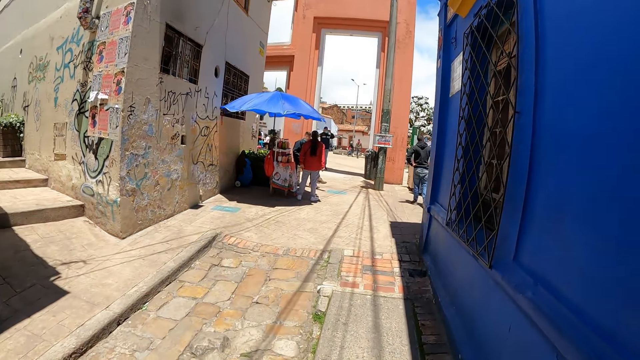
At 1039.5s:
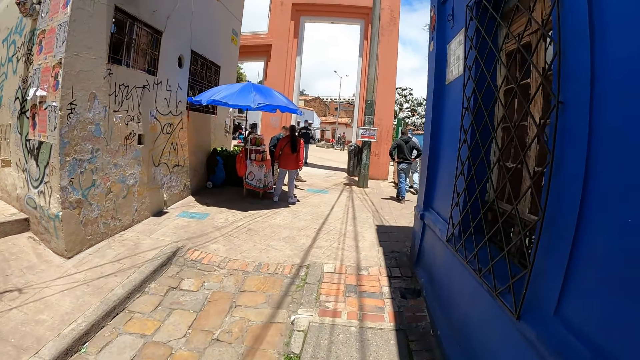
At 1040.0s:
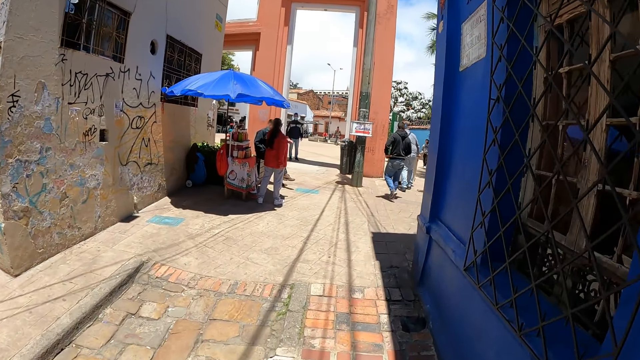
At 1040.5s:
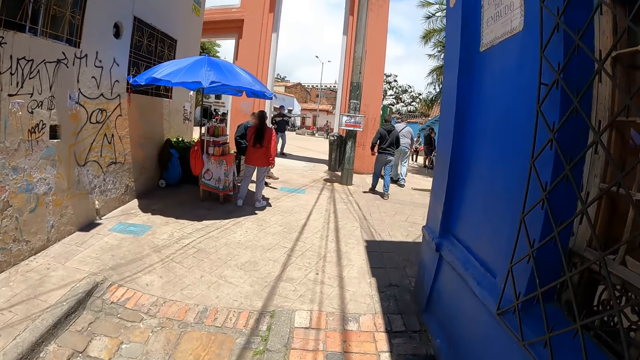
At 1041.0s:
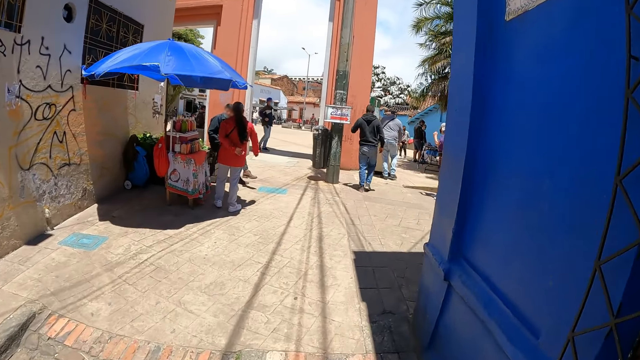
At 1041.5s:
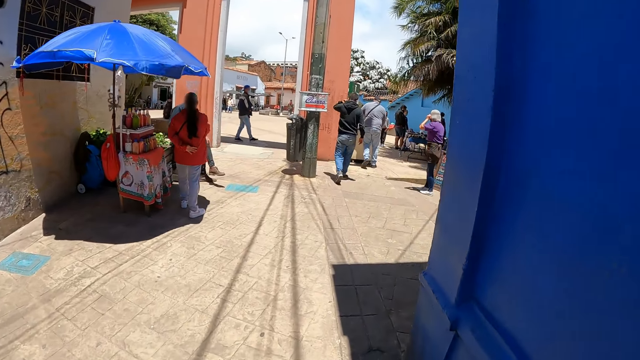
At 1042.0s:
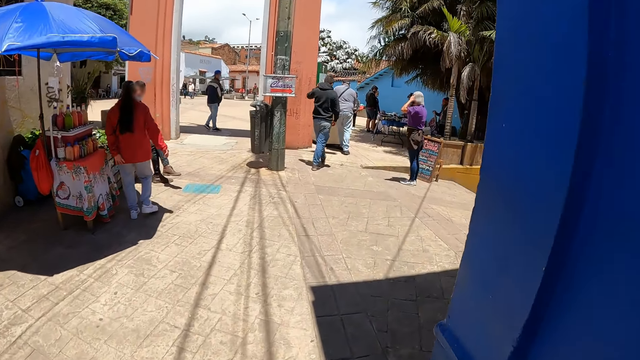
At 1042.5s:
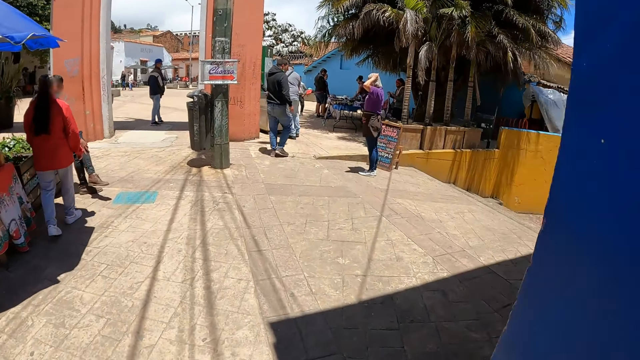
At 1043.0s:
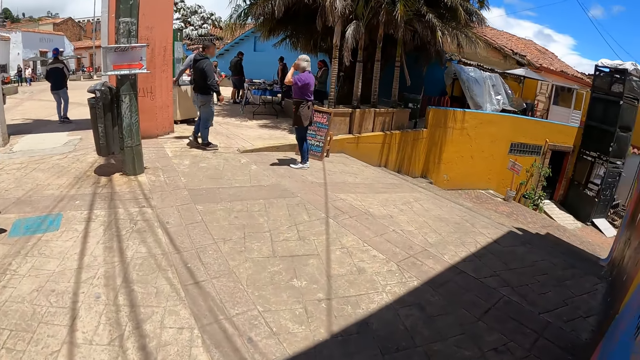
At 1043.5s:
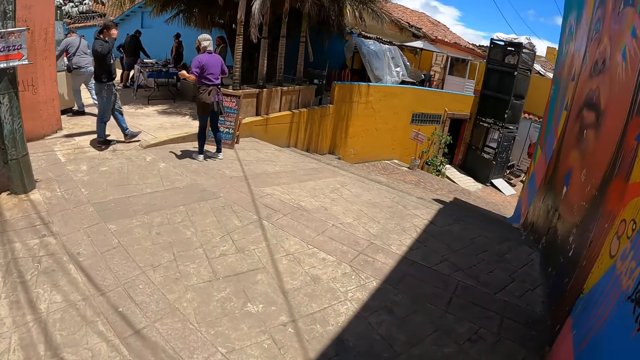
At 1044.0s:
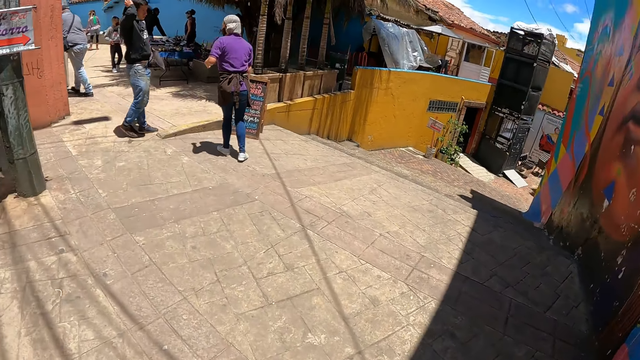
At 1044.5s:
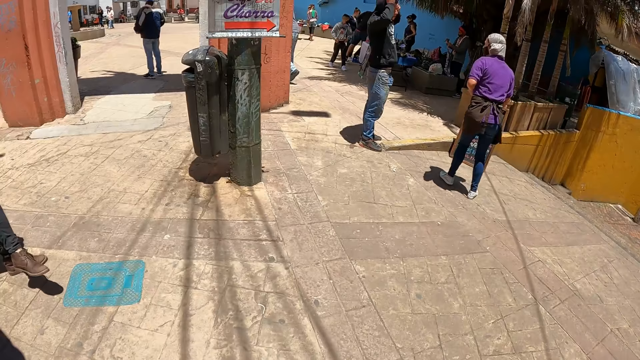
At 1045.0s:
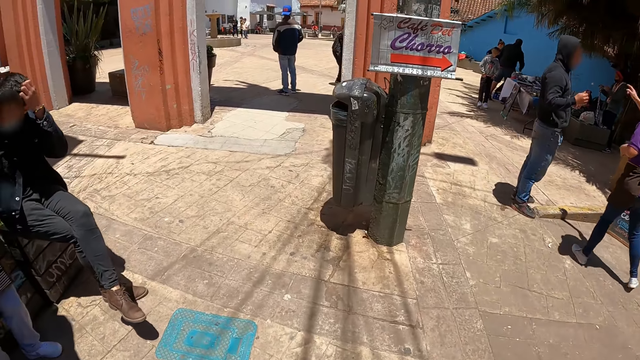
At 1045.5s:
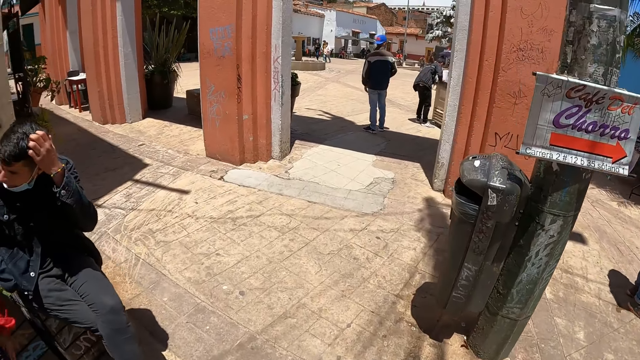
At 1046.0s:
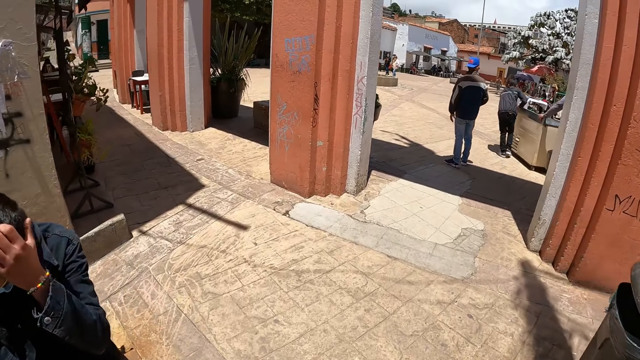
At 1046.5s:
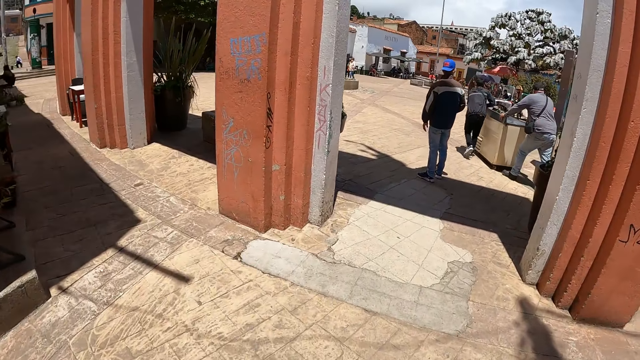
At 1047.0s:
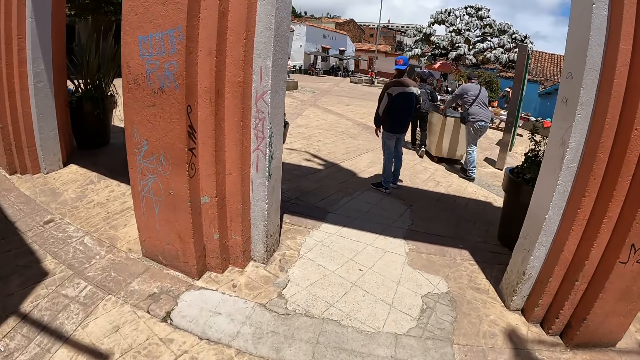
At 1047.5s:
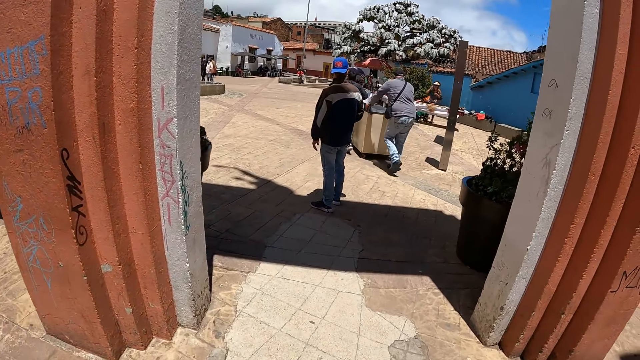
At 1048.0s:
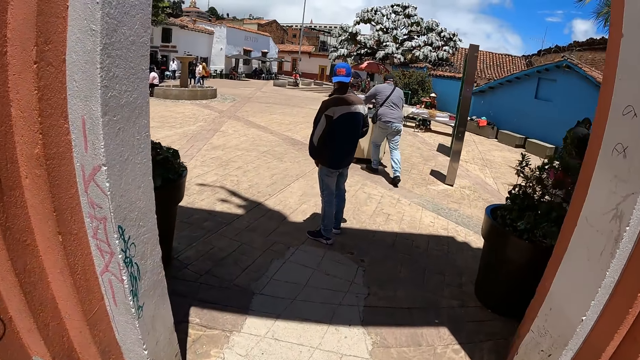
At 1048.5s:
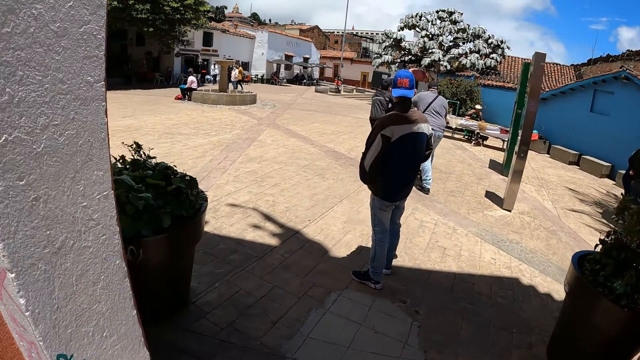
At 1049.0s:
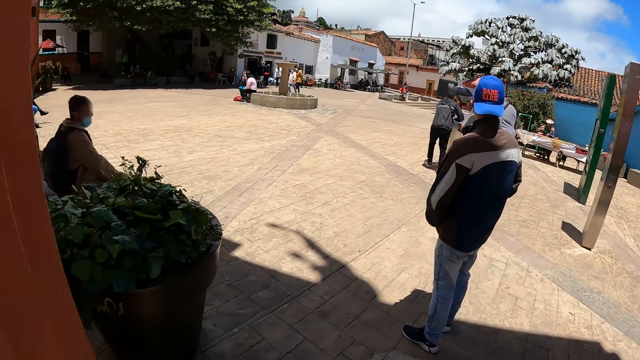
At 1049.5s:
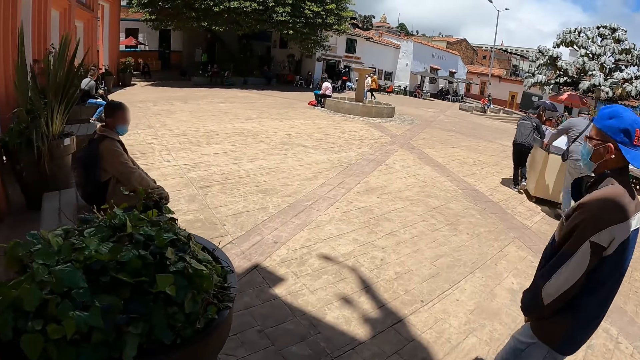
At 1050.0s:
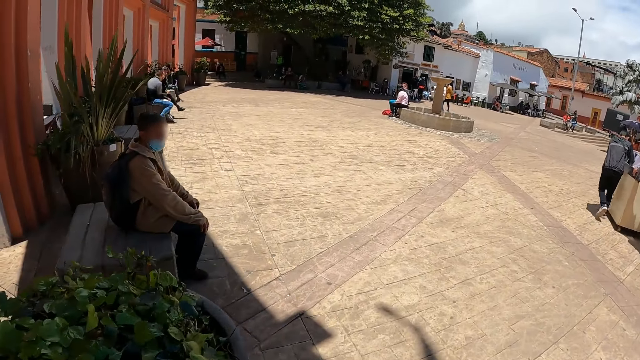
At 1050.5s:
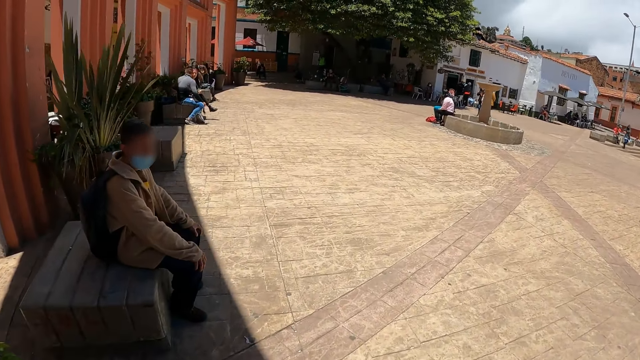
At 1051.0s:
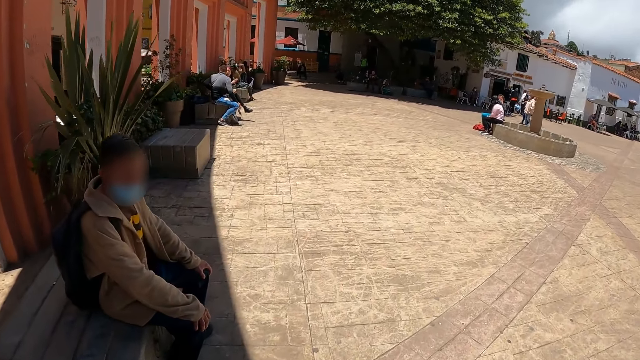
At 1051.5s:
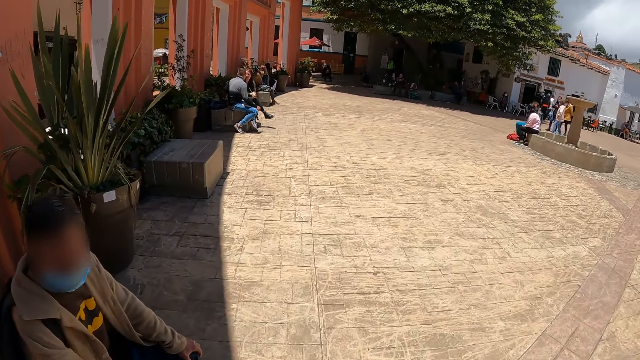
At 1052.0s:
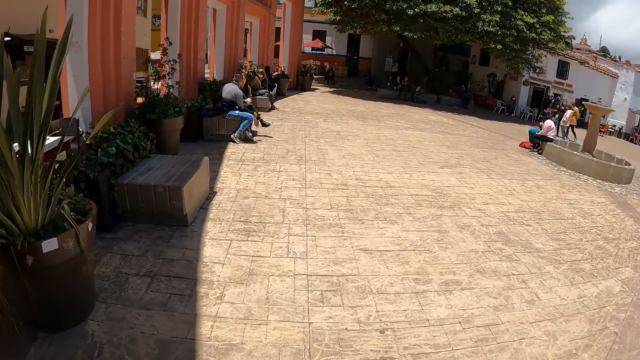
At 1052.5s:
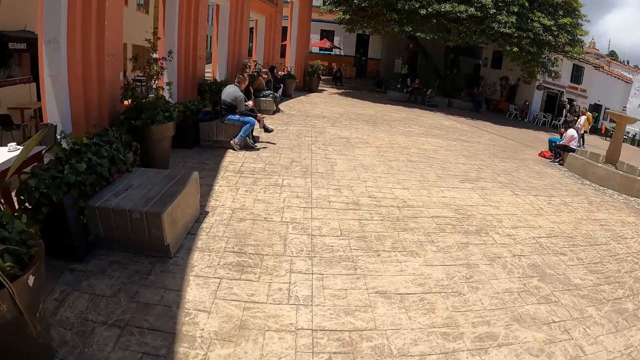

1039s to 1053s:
The camera wearer looks forward. They look right. They look forward. They look left. They turn left and walk forward.

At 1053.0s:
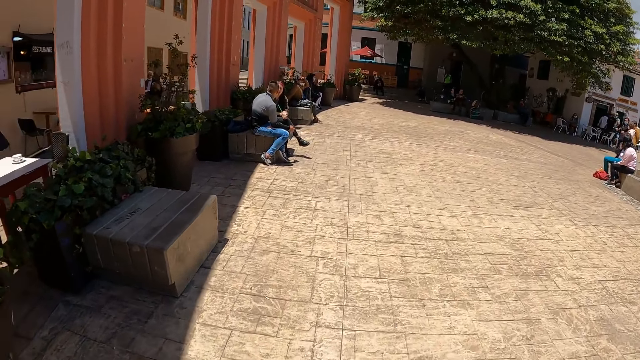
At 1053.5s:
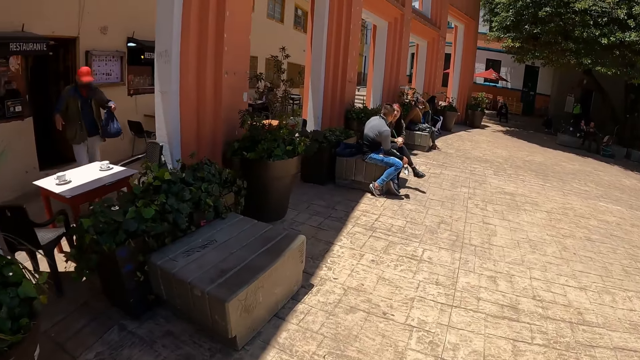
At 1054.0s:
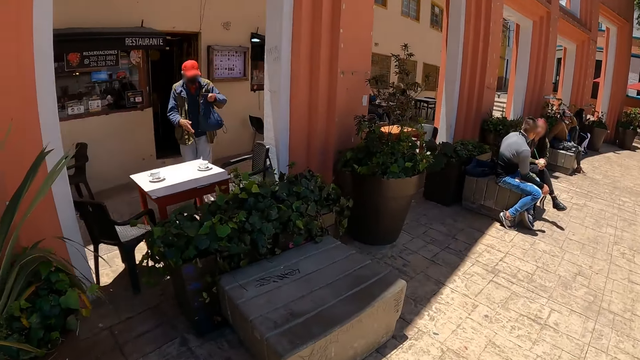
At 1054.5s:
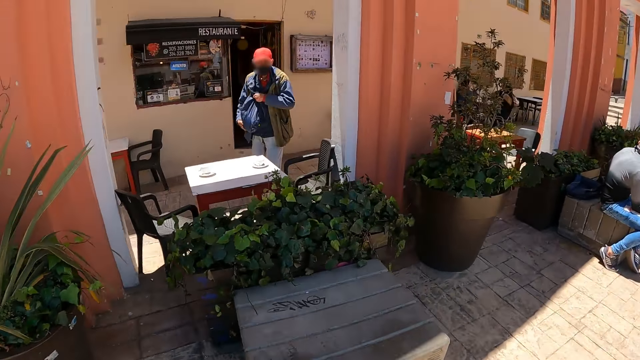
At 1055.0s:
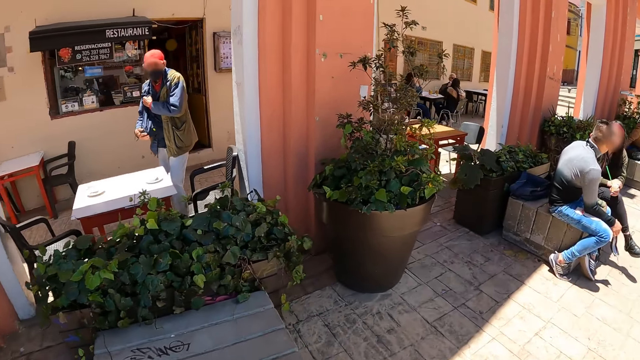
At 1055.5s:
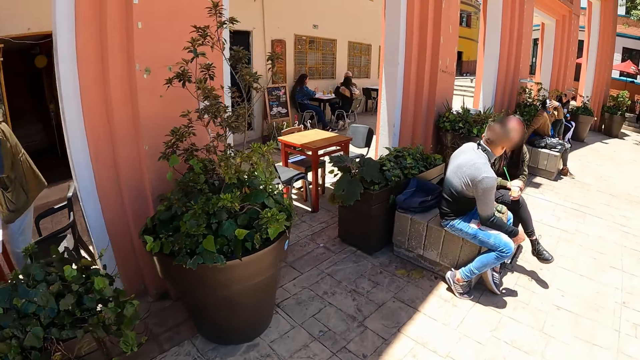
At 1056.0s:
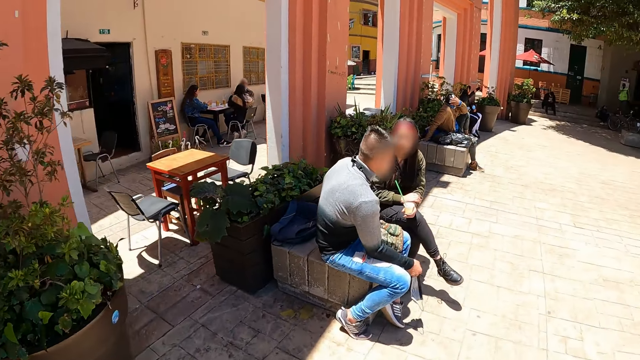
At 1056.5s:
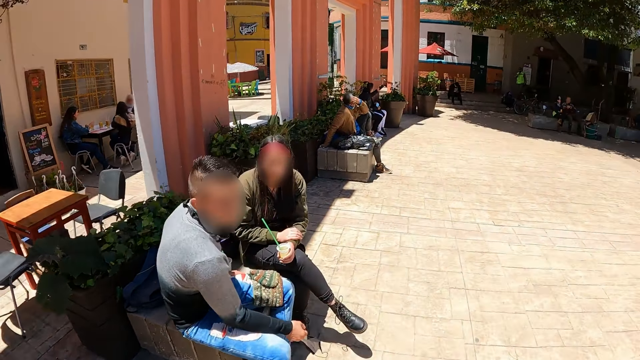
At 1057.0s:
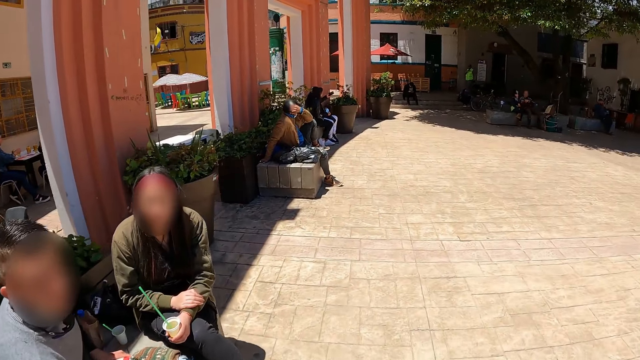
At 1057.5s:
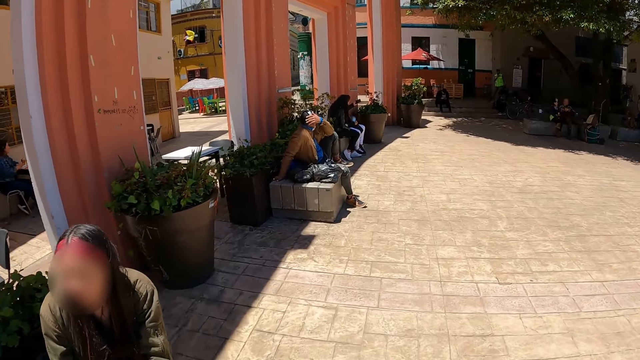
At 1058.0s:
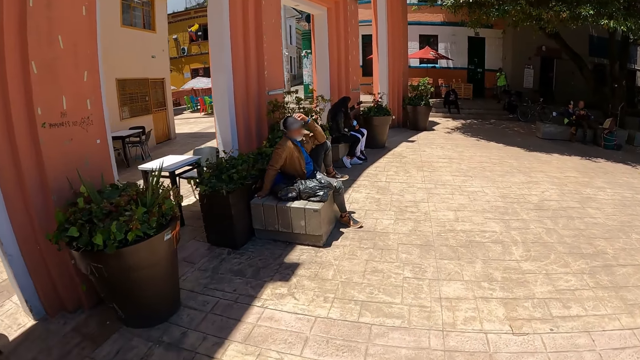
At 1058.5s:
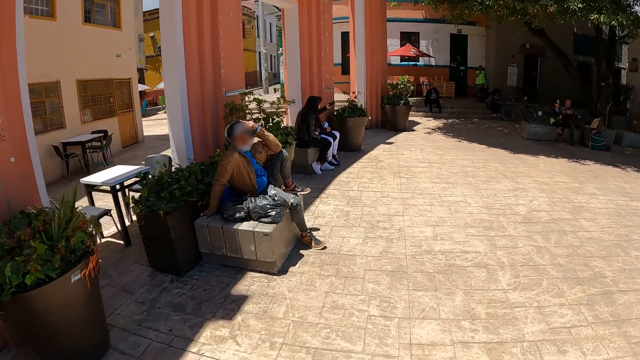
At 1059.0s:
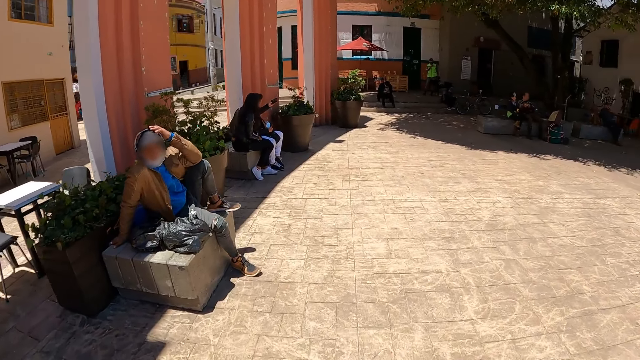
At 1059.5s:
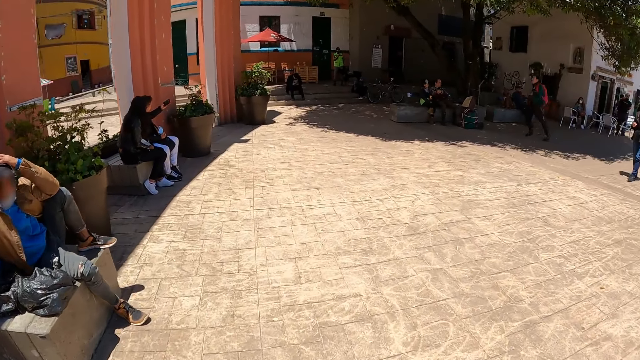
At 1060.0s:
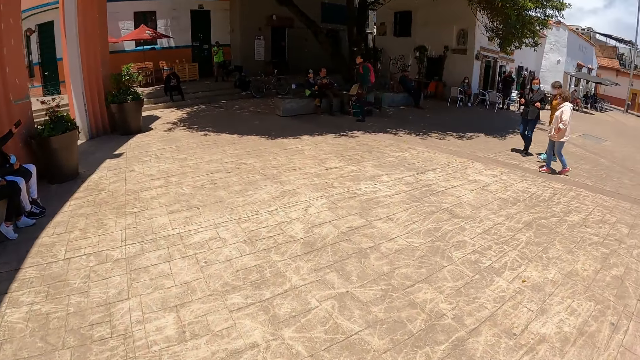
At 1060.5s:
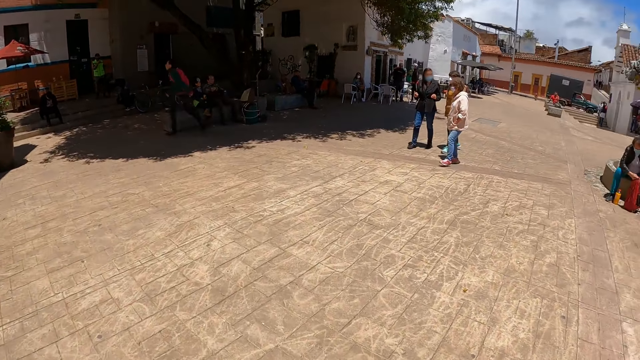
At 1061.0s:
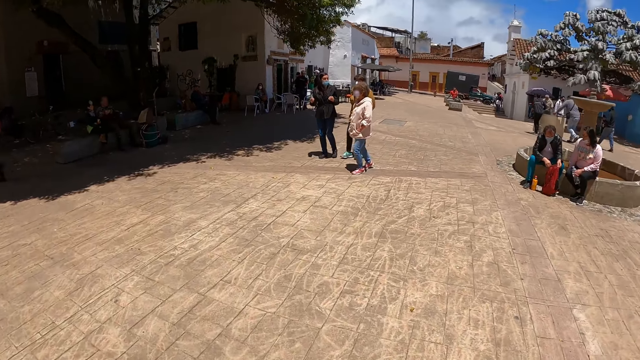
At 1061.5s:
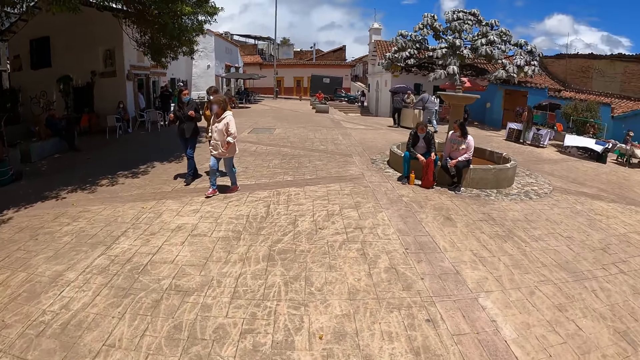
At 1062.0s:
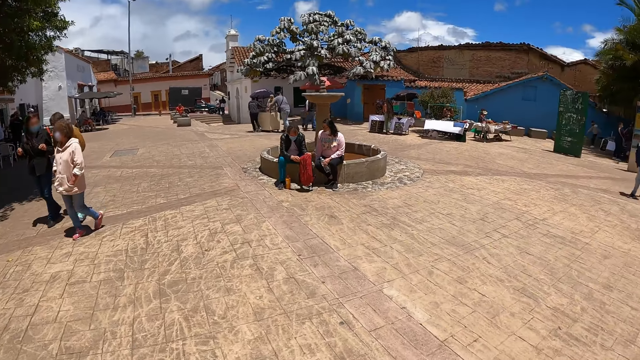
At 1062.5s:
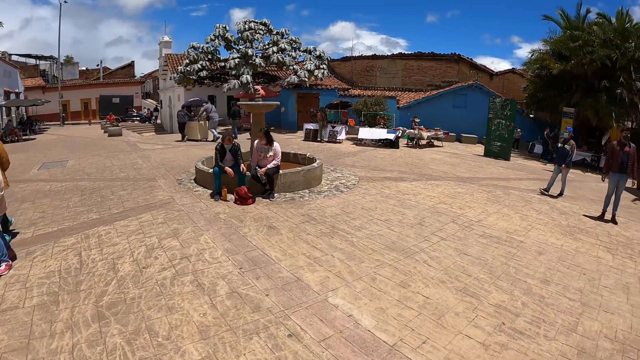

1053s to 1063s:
The camera wearer looks left. They look forward. They turn around.
